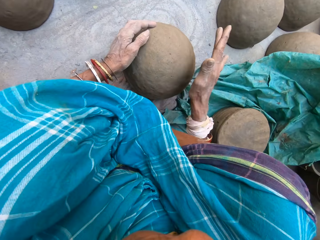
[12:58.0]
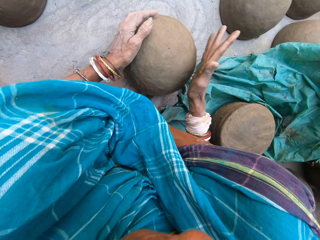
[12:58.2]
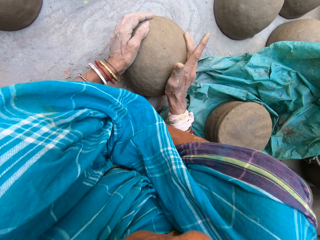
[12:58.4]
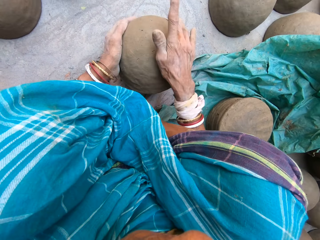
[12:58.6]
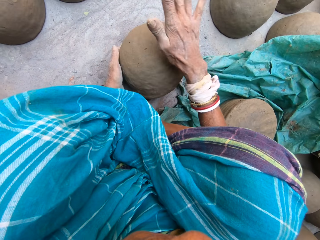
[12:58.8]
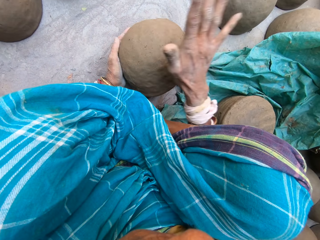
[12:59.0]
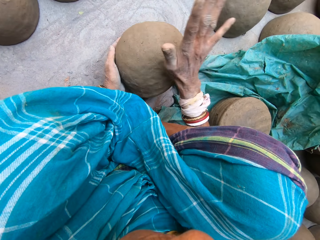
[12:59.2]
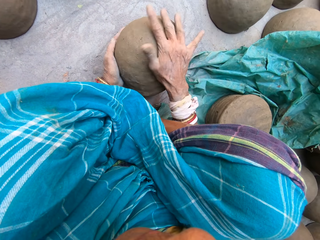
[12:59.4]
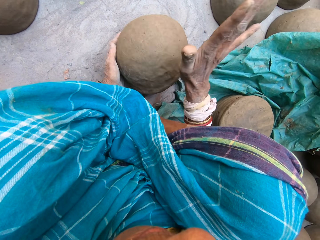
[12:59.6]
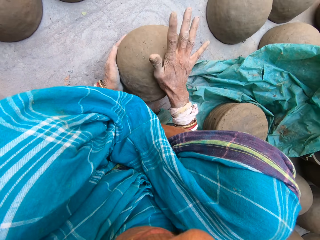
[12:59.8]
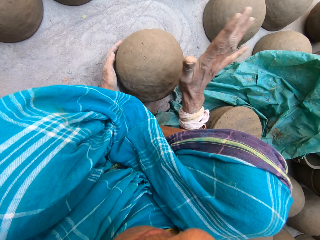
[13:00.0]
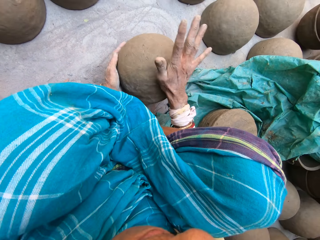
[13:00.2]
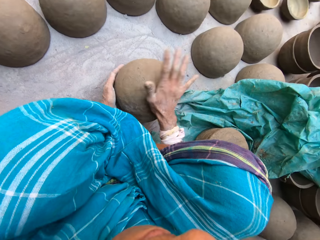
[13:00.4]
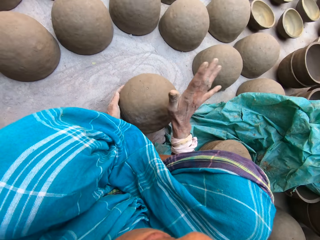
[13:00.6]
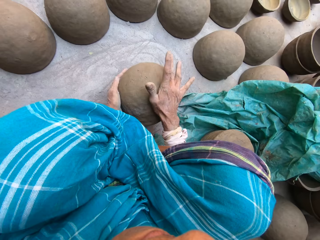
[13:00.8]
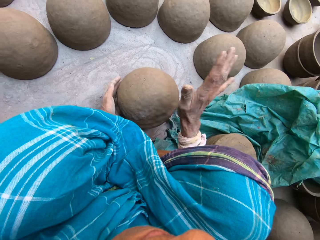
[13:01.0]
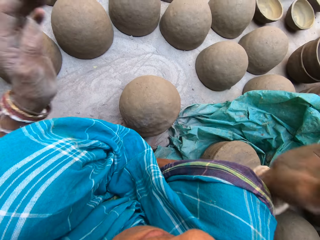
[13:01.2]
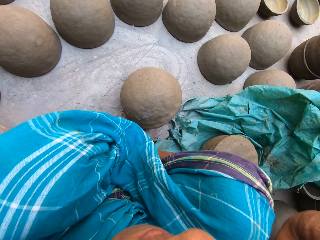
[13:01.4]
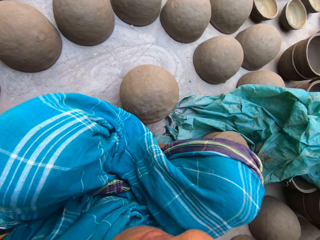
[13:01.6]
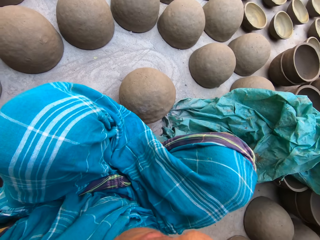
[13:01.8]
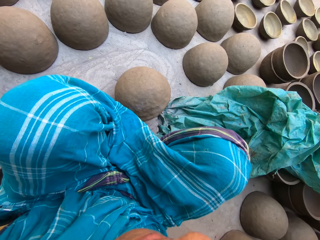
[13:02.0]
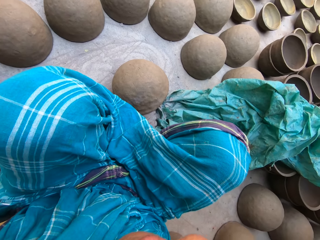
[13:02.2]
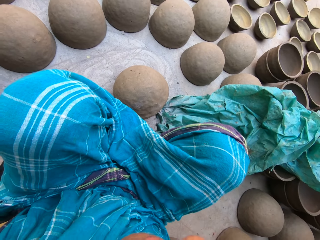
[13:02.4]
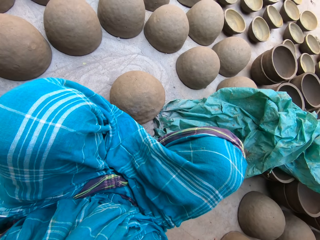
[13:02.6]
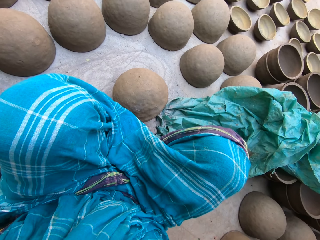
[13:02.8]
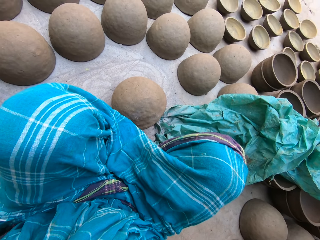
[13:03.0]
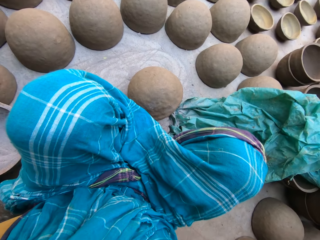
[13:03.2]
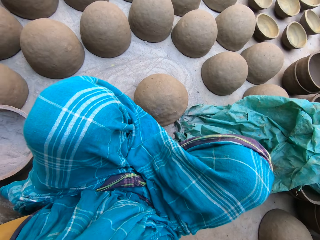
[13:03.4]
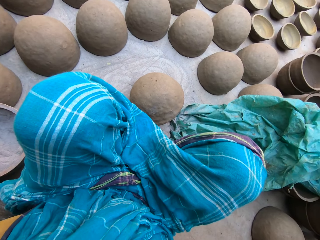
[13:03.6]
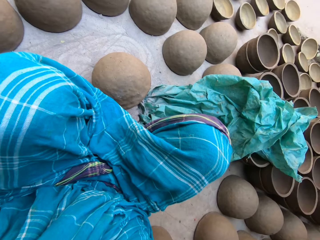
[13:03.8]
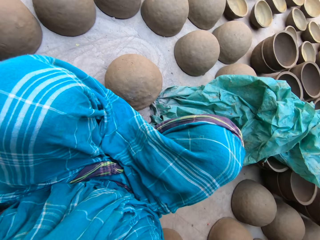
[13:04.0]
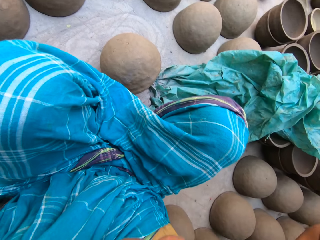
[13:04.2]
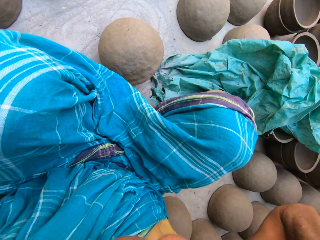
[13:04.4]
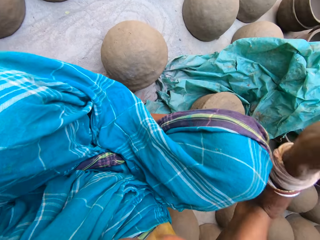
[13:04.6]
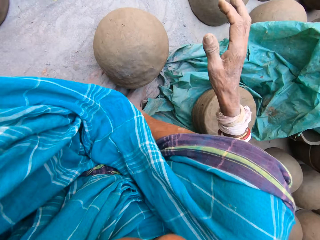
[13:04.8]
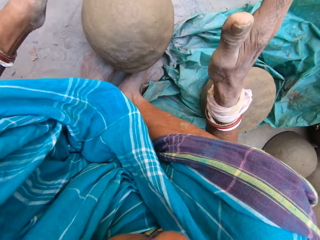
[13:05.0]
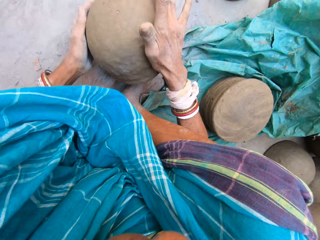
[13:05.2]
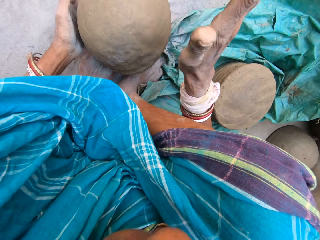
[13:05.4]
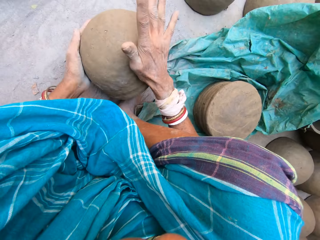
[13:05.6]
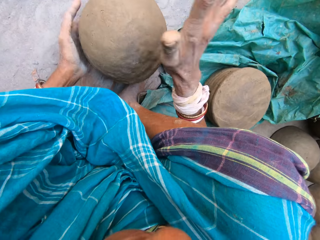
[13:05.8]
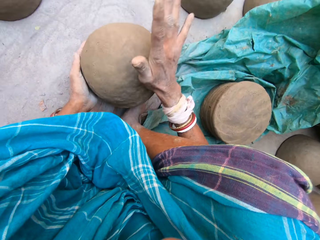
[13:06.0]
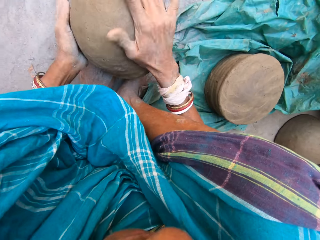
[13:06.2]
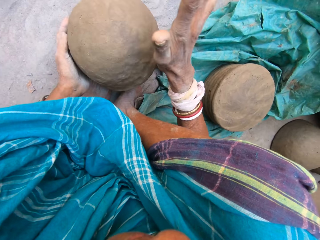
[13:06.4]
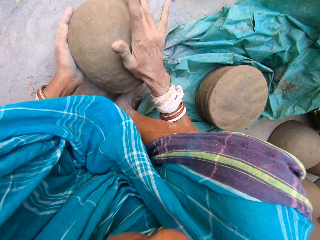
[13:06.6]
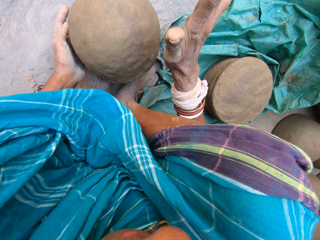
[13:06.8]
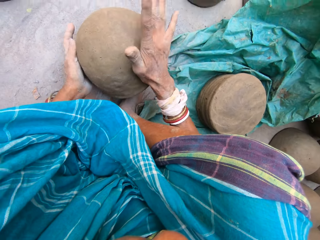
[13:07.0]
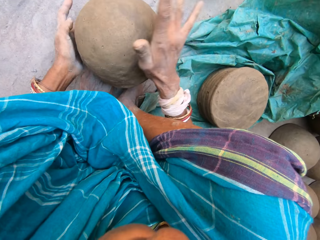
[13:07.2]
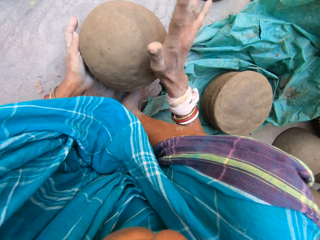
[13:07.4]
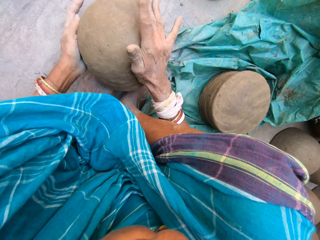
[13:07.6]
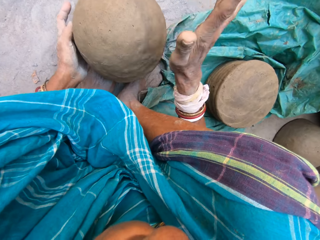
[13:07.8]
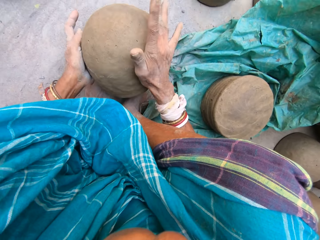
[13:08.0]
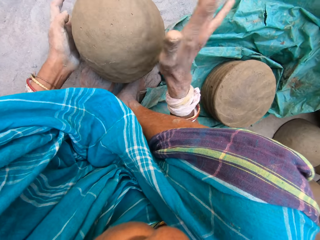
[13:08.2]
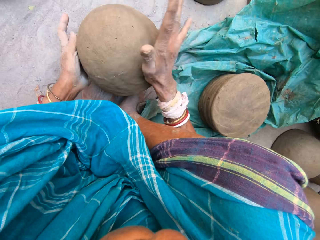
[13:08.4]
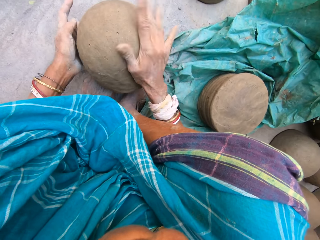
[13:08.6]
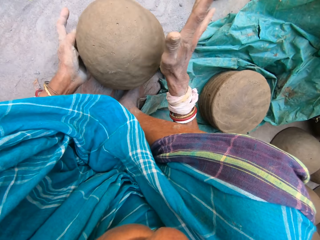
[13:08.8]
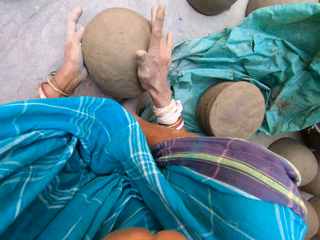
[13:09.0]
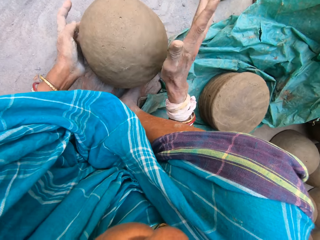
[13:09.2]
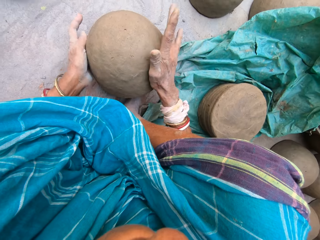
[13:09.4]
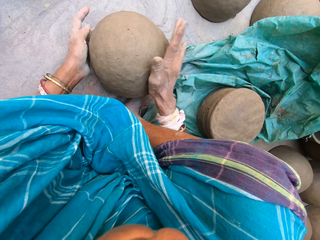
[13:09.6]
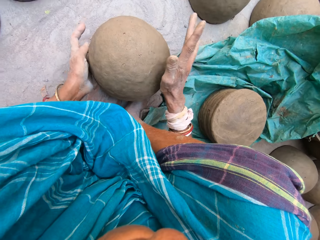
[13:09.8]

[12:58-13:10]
The camera wearer touches the camera. They look around. They shape the clay mold on the wooden block.

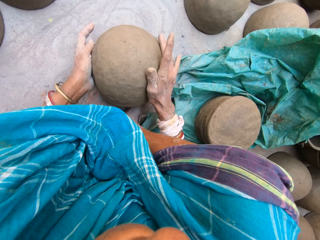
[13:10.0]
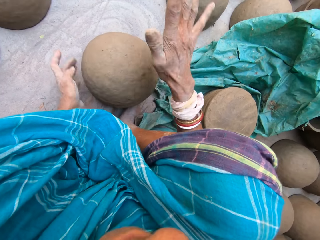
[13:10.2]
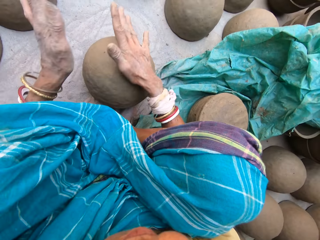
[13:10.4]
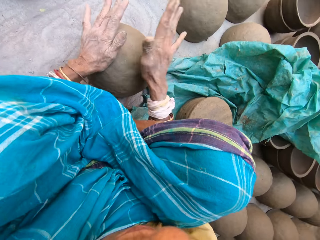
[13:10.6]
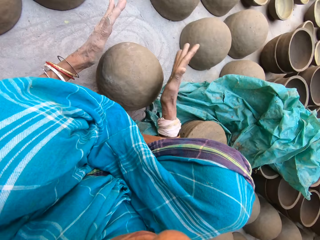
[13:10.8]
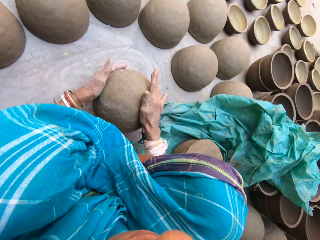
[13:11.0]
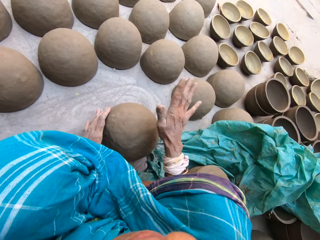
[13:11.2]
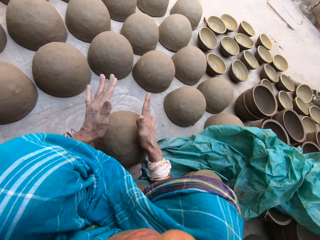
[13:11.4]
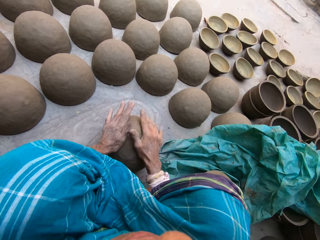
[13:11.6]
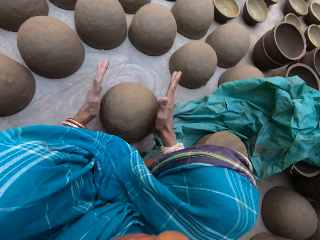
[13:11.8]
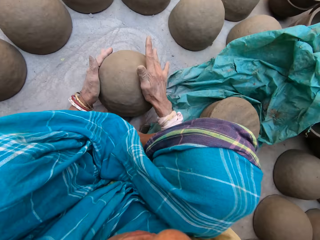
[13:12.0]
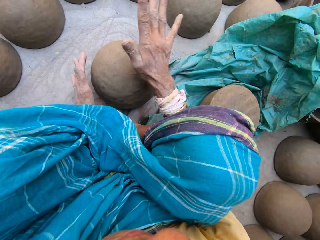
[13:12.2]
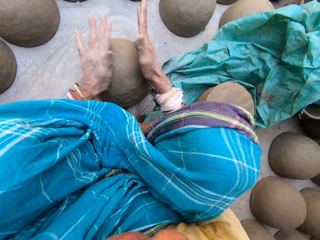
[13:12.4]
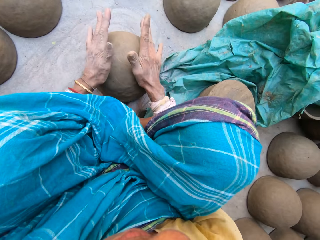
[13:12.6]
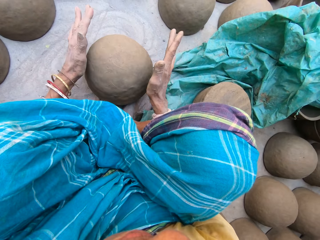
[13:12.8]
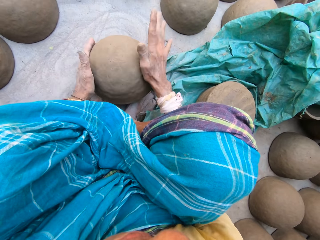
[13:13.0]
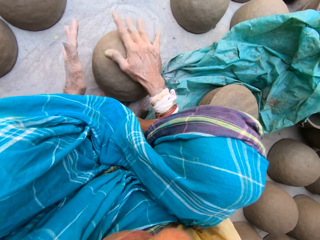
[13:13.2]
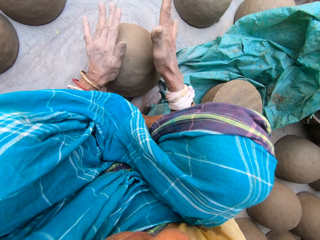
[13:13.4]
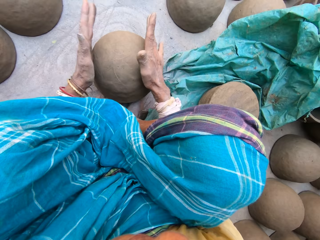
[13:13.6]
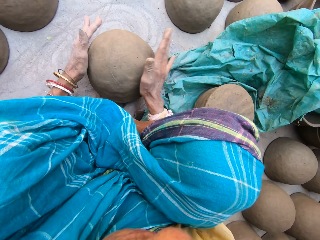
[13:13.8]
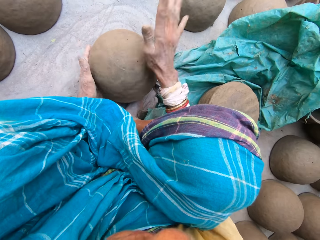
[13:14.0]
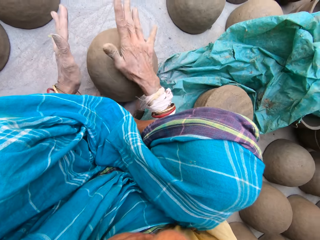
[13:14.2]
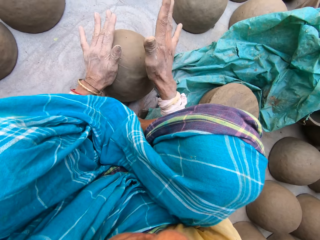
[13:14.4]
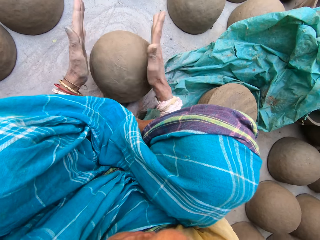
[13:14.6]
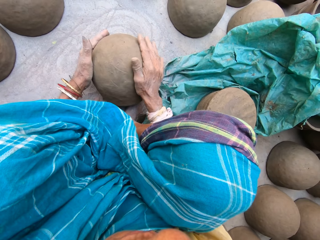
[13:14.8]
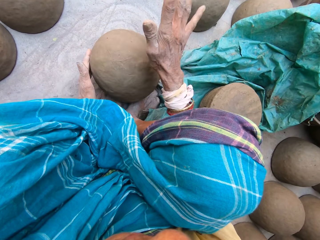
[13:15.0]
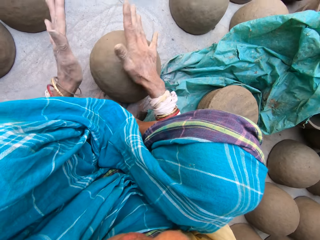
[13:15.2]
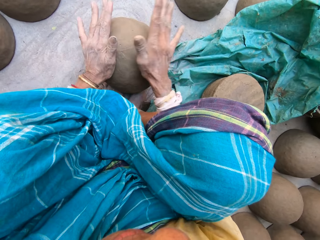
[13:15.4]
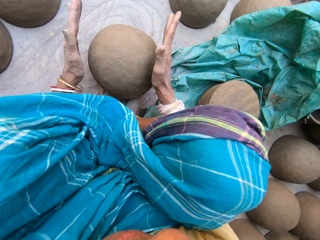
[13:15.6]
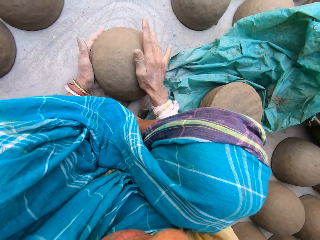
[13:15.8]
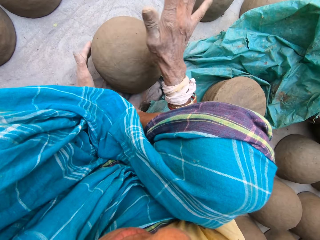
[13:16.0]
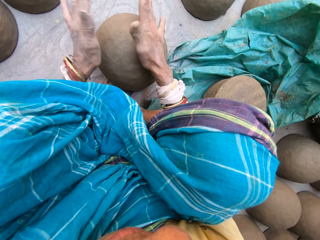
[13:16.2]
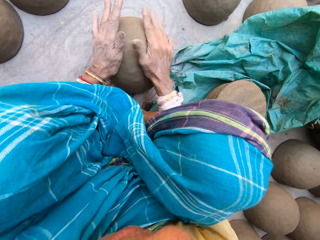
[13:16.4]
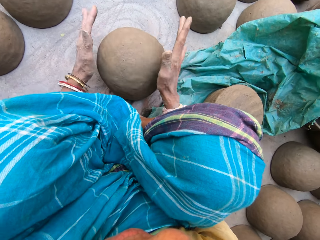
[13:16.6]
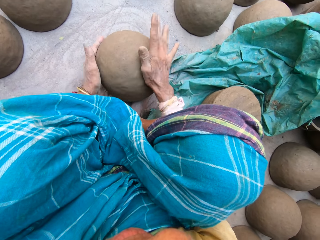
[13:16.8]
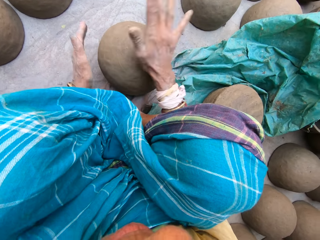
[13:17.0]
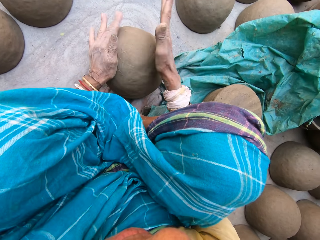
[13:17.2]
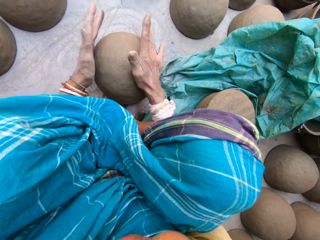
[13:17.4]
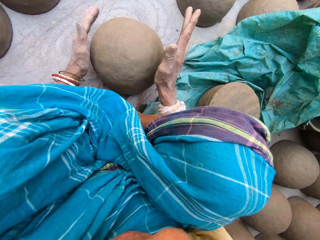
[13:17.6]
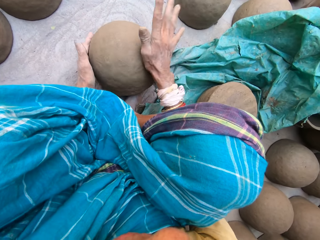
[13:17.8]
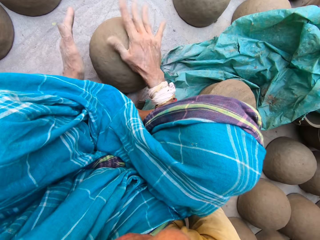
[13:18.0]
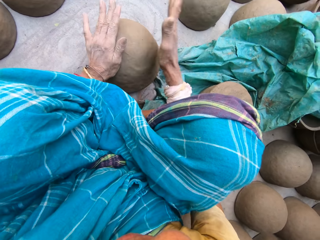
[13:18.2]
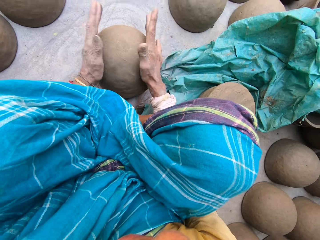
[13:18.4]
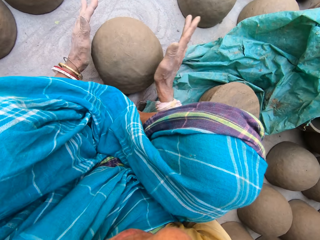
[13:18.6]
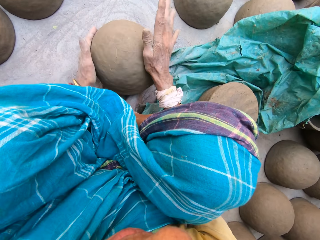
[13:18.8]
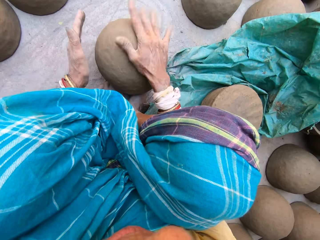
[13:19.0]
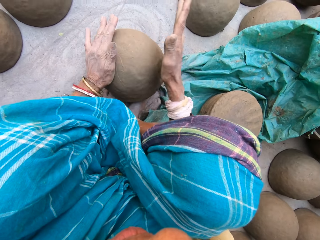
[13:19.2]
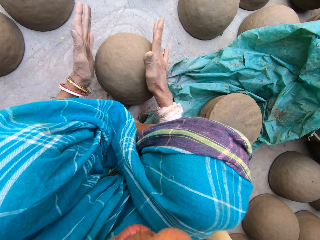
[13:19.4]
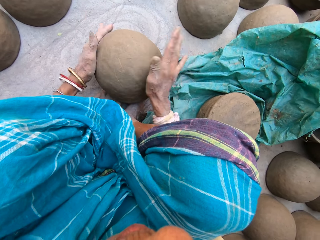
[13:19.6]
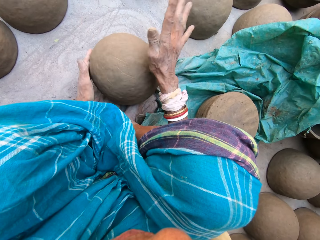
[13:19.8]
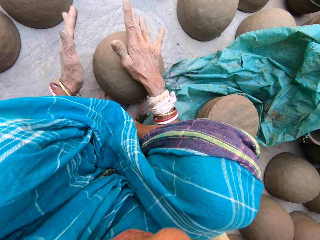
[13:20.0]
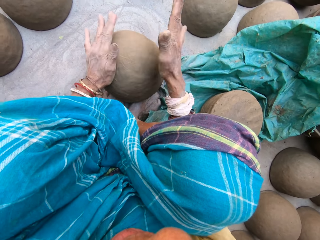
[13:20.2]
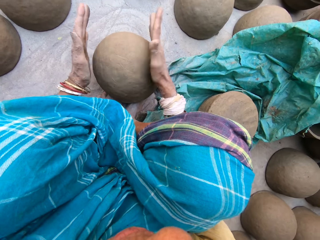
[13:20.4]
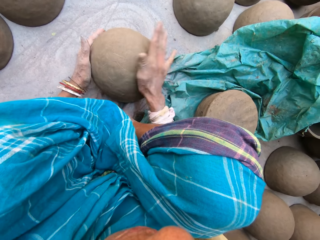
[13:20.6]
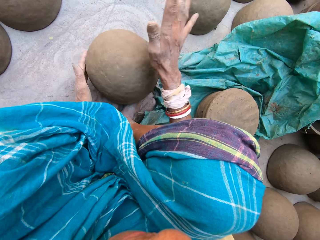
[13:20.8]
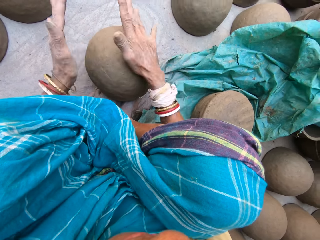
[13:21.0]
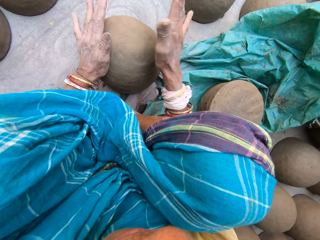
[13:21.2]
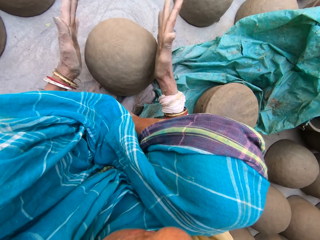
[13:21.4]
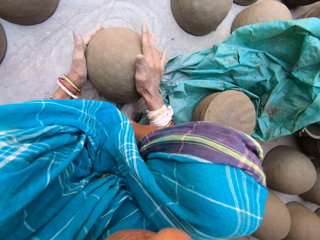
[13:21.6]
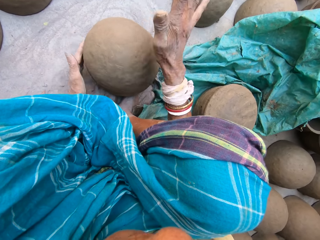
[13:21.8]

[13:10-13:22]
The camera wearer coughs.
